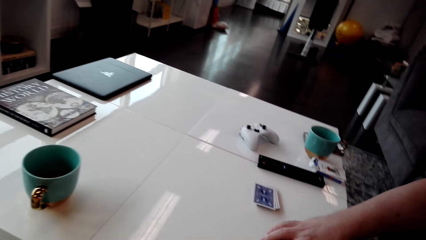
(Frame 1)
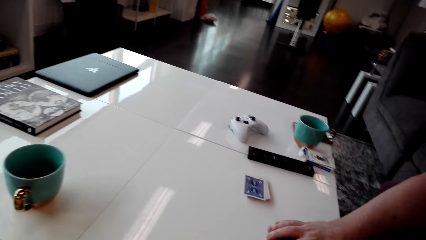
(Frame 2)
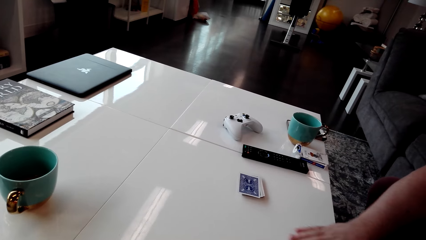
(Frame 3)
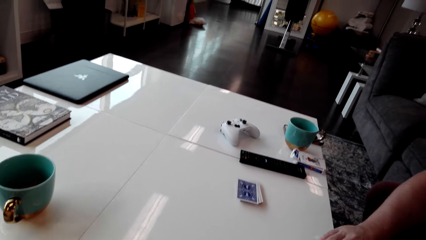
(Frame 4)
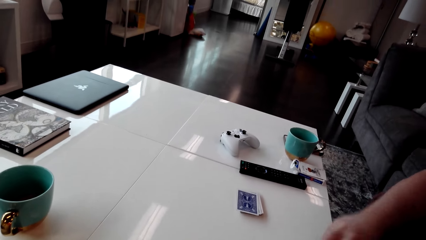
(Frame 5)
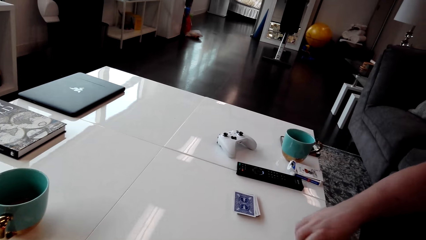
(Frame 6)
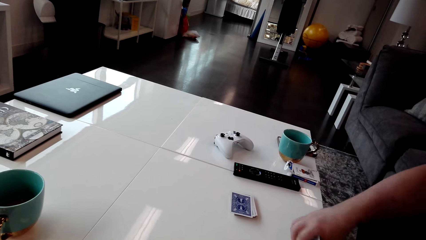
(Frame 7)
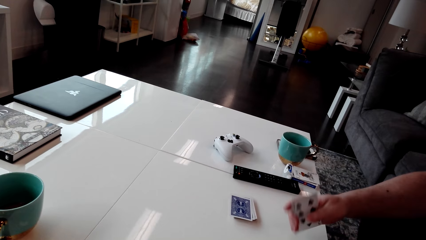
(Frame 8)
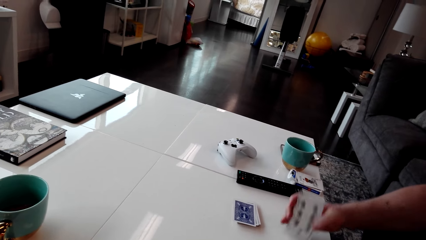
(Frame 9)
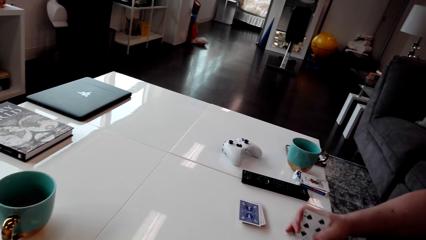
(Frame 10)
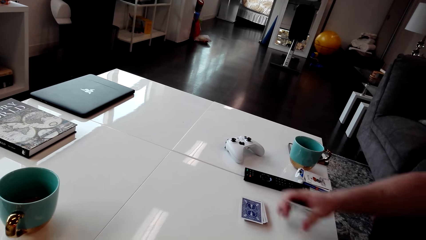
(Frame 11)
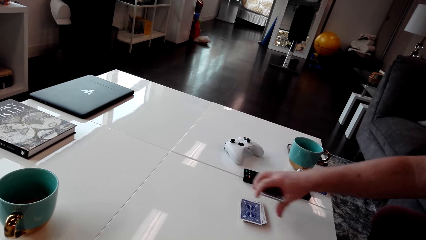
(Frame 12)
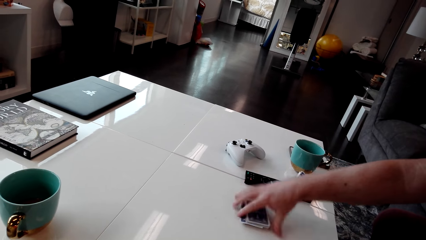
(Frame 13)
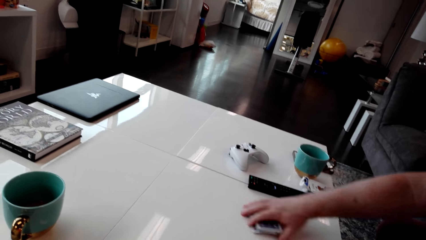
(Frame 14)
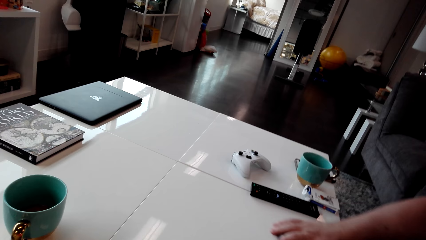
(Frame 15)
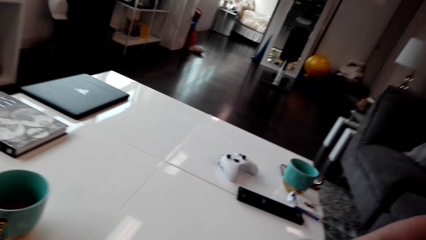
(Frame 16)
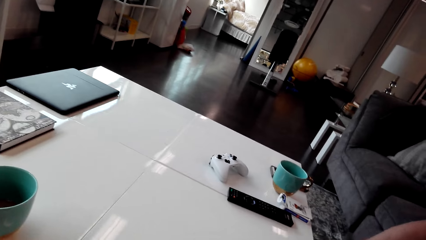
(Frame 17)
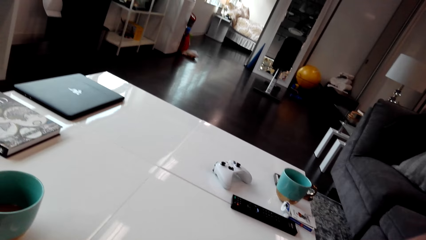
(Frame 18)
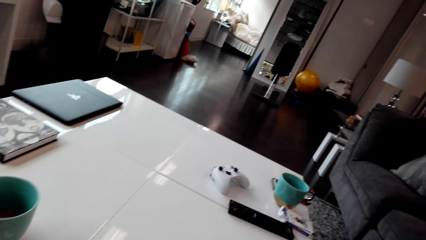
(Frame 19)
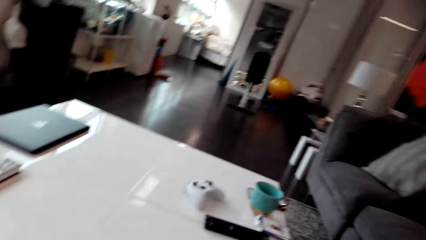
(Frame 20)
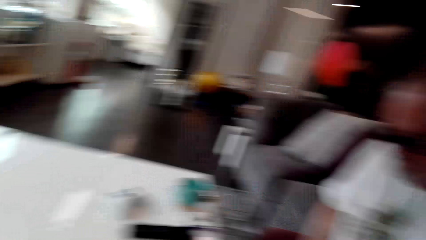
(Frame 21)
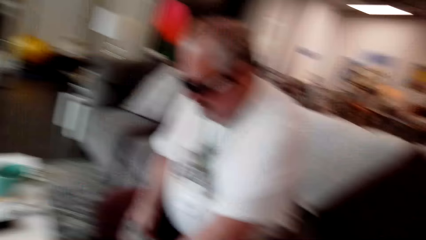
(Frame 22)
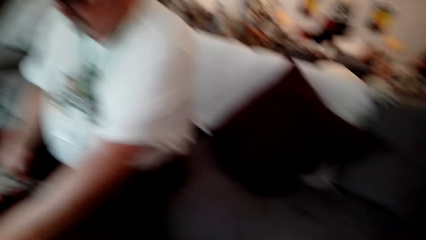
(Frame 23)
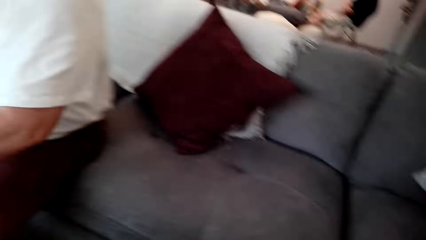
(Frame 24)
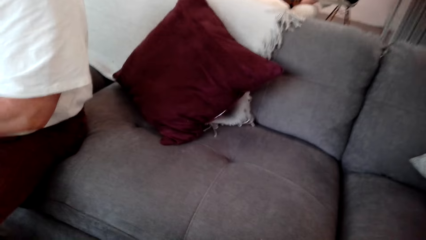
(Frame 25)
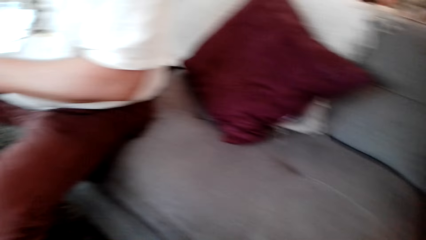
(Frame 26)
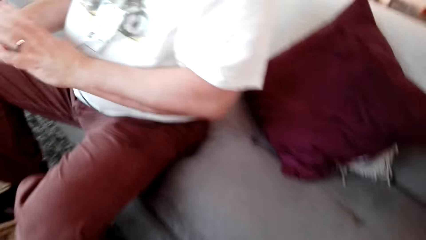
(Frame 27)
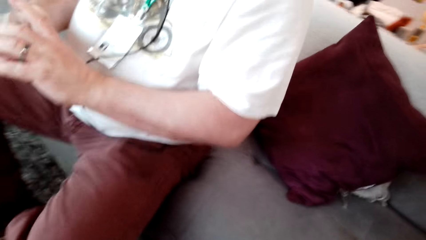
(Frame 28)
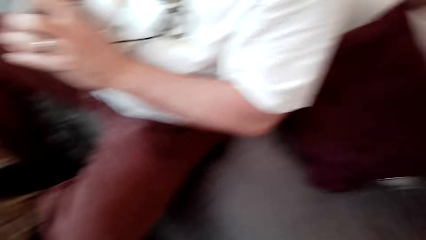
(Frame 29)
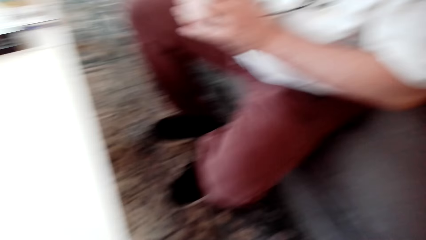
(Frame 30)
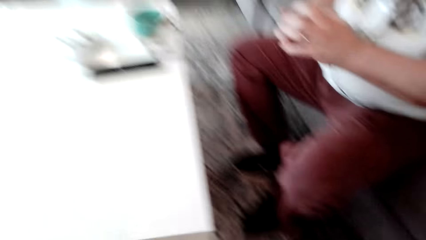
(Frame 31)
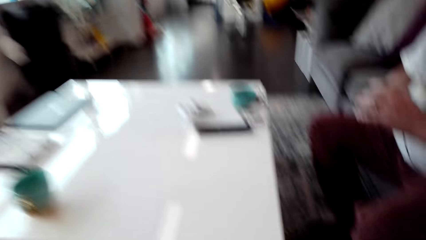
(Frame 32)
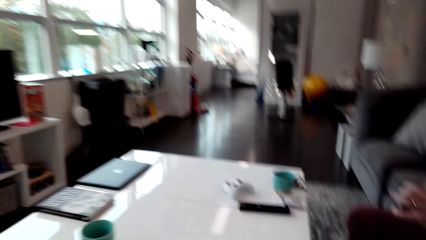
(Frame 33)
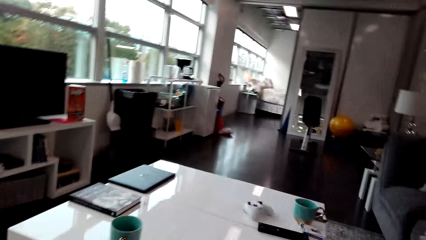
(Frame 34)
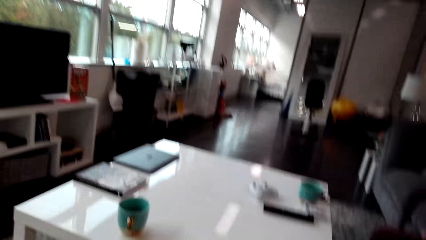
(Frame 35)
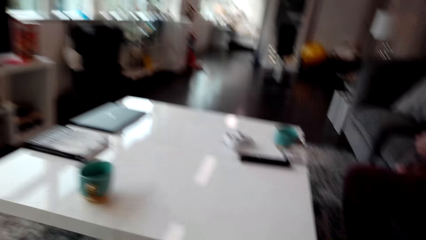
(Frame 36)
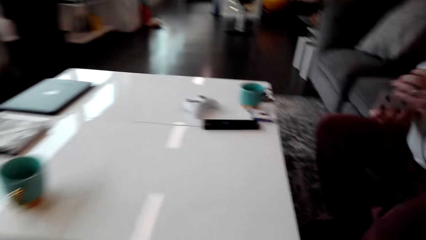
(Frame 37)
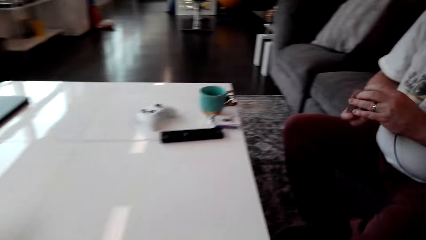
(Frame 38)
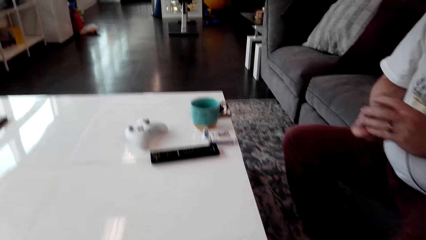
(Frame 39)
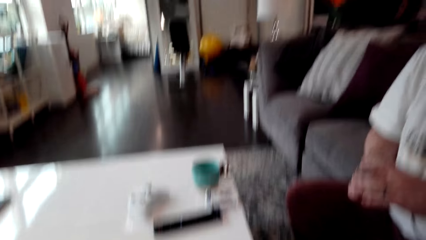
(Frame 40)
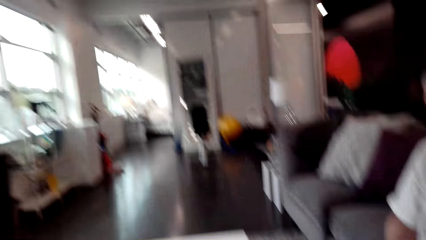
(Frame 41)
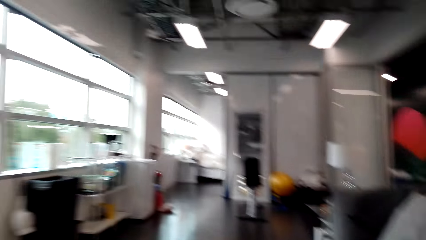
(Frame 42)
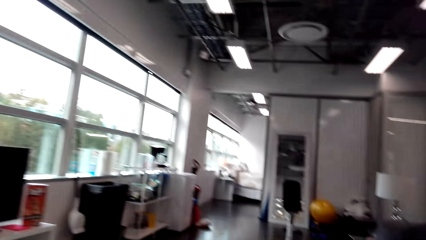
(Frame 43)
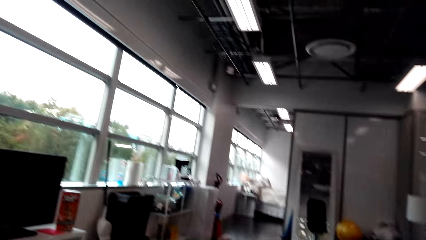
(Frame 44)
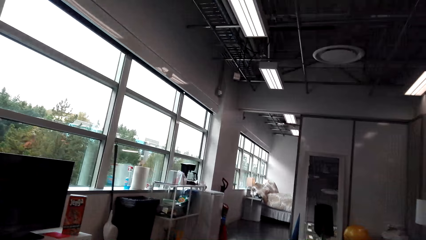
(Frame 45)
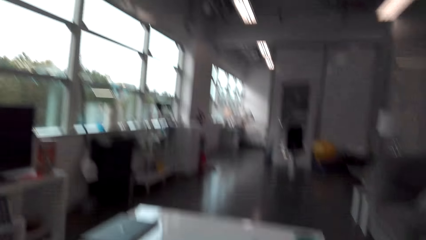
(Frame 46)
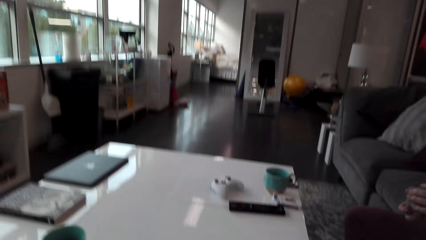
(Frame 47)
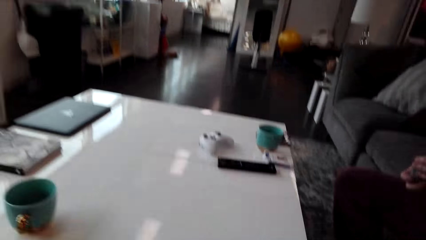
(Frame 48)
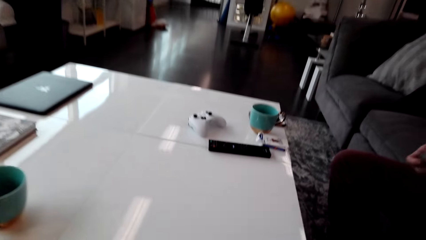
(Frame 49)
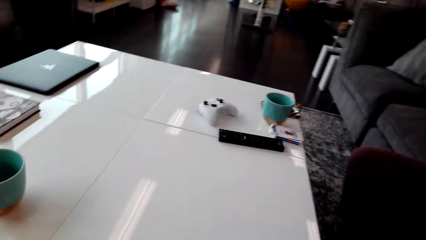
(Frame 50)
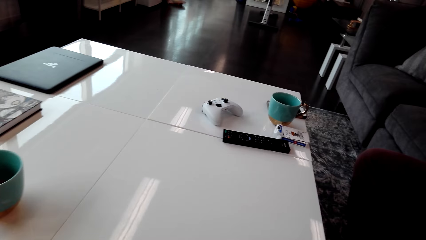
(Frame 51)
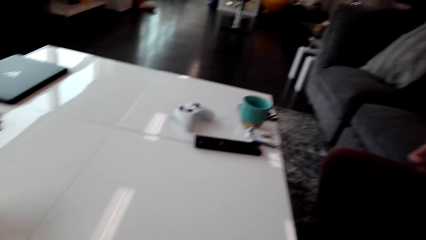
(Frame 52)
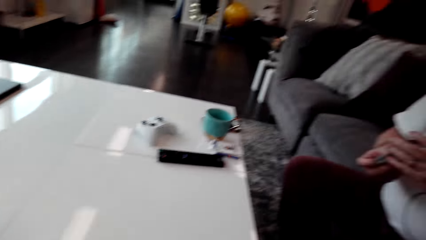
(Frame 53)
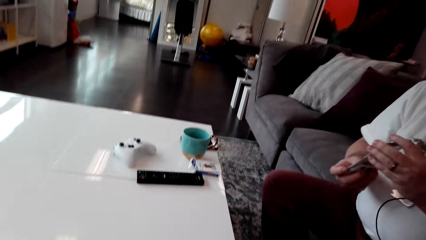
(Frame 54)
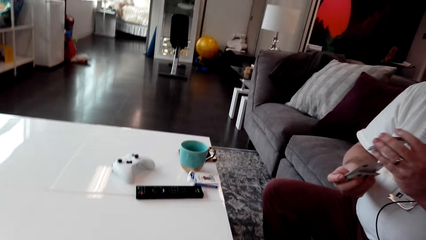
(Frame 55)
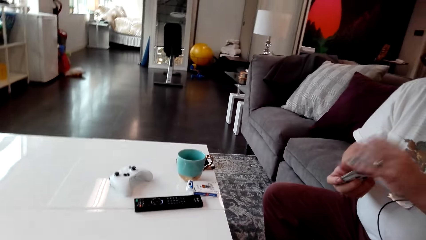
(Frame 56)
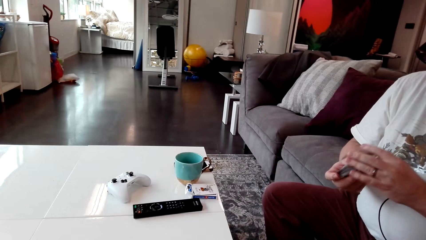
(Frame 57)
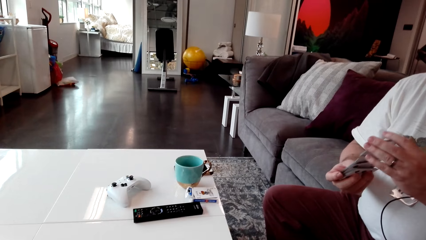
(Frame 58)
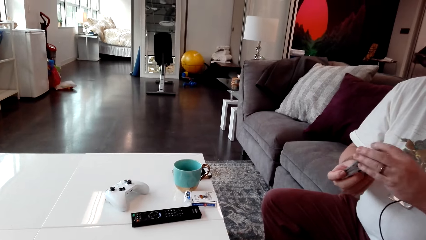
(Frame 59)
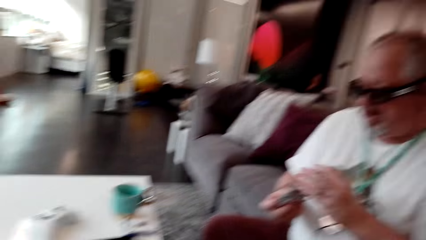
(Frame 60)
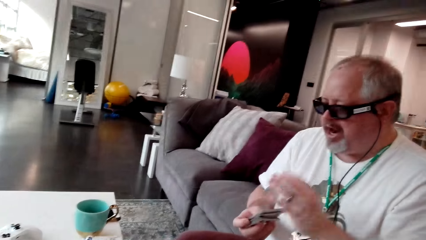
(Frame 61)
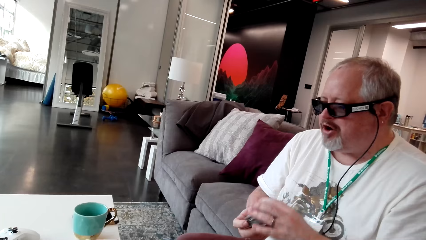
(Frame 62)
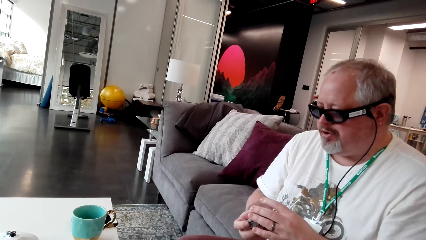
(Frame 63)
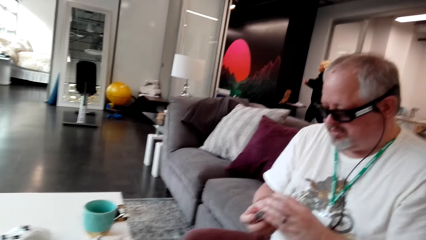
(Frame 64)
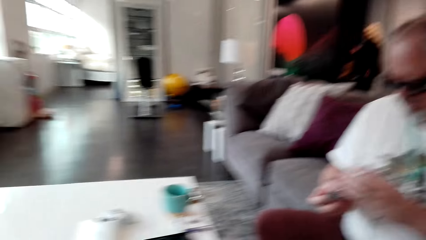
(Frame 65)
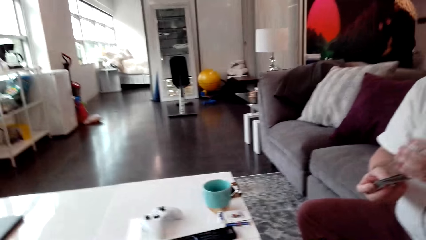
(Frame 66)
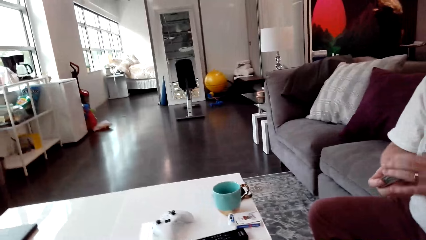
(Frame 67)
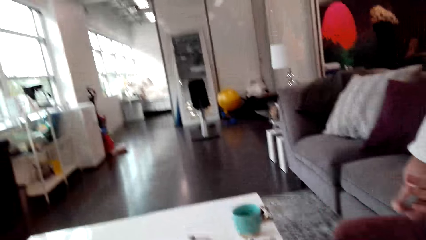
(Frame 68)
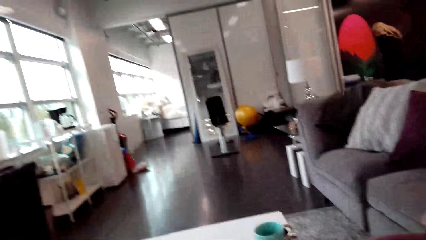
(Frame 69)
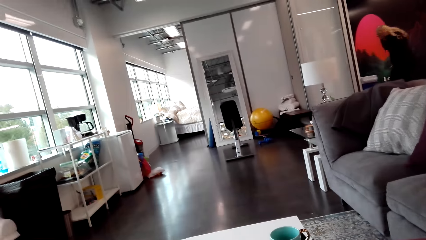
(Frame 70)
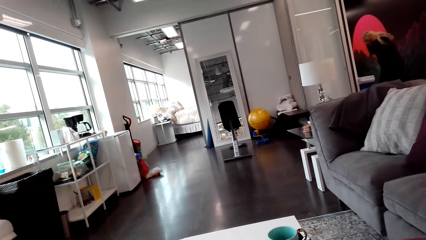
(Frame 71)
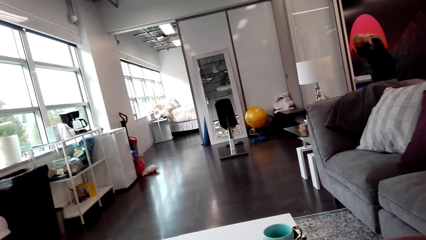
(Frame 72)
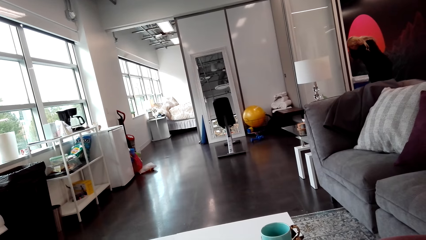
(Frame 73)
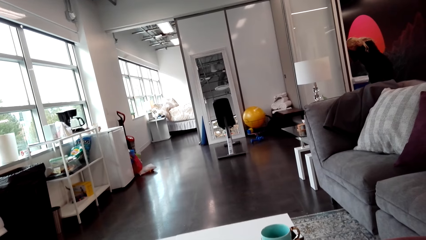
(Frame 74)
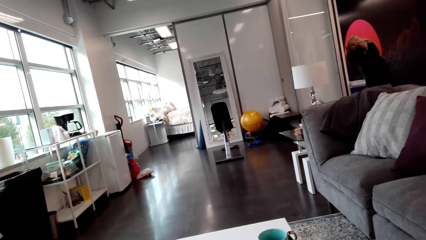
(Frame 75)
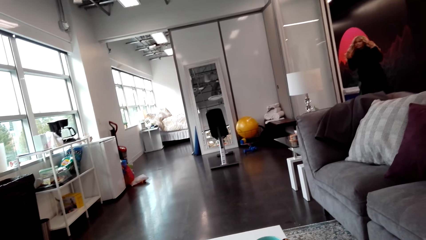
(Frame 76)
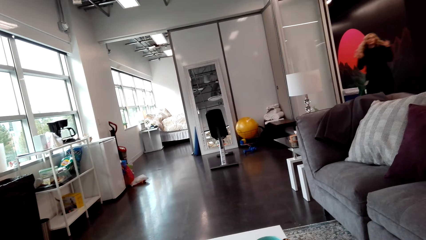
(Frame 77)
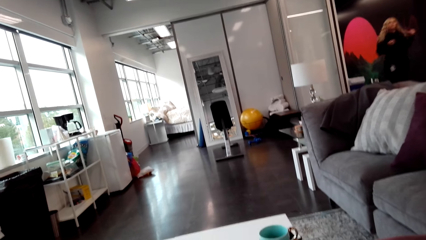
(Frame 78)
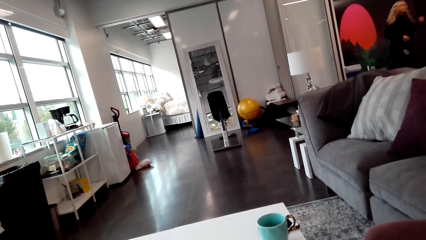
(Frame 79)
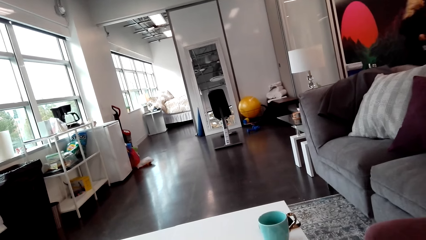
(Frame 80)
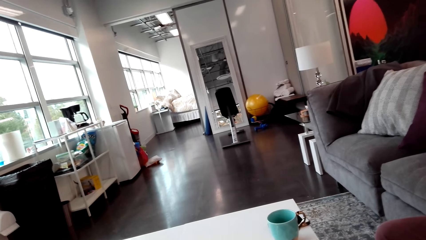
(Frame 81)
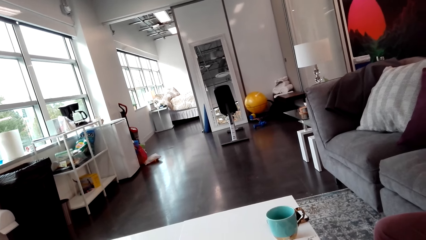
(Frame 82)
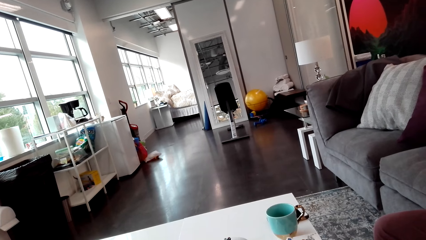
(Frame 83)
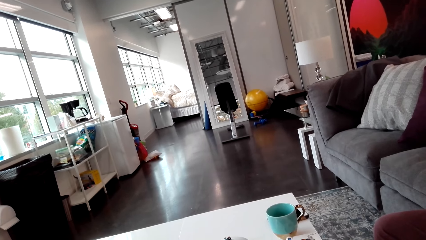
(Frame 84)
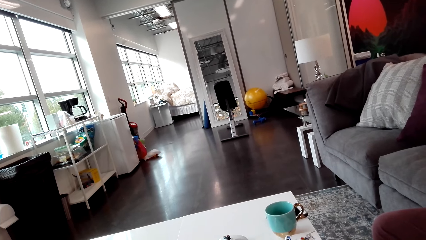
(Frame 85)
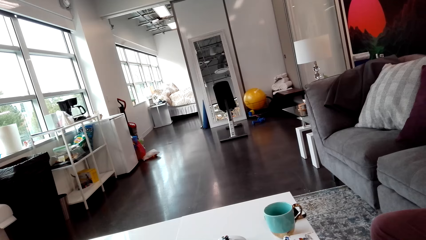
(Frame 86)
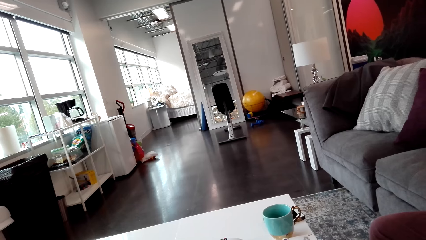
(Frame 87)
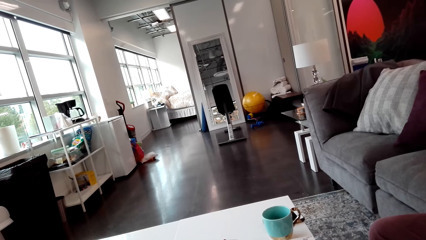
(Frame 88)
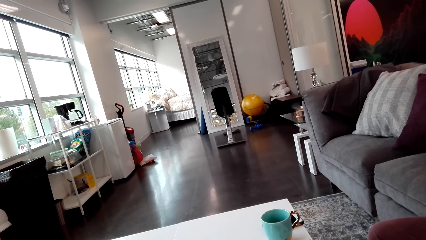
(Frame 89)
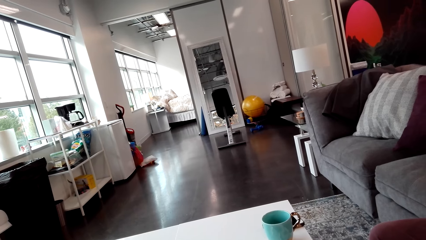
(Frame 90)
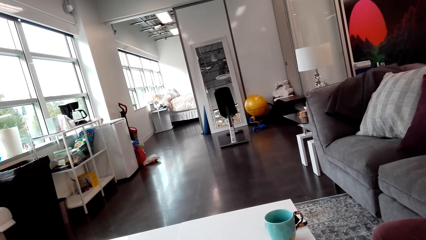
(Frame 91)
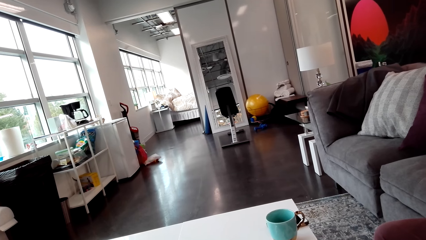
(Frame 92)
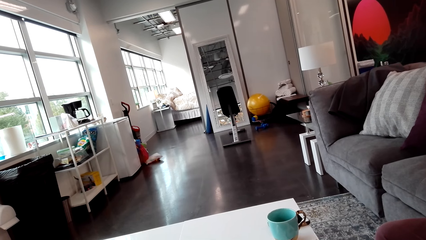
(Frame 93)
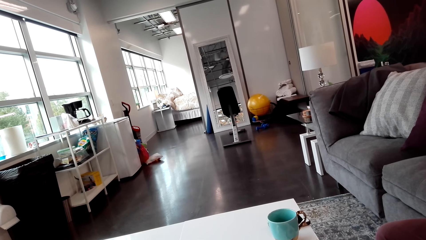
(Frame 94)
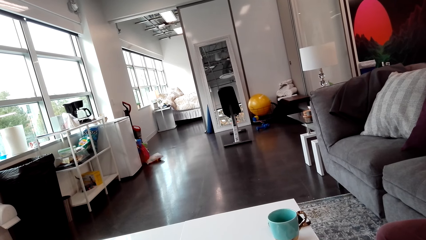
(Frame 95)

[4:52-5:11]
A man picks up the cards from the table. The camera wearer looks around the house. The man shuffles the cards and moves the cards in his hands. The camera wearer stares at another person and stares inside the house.
